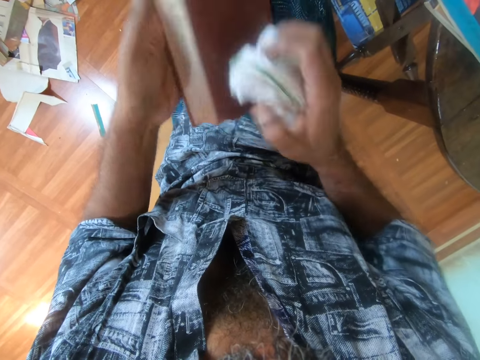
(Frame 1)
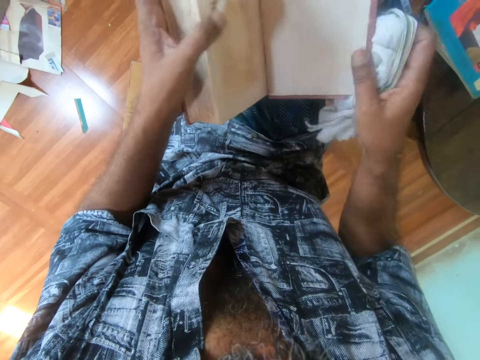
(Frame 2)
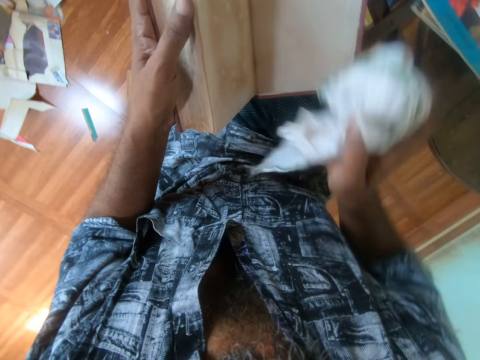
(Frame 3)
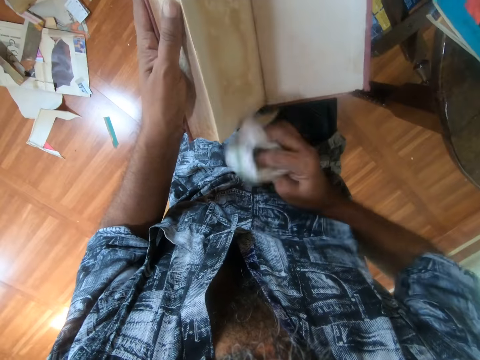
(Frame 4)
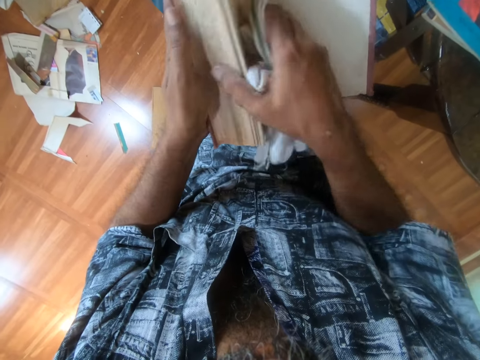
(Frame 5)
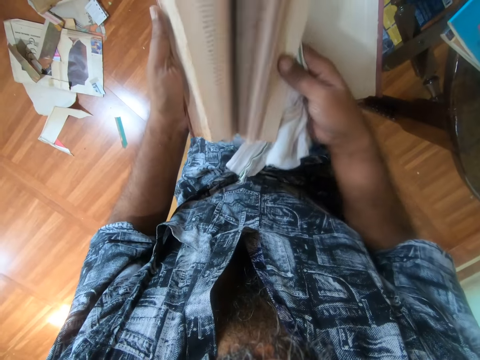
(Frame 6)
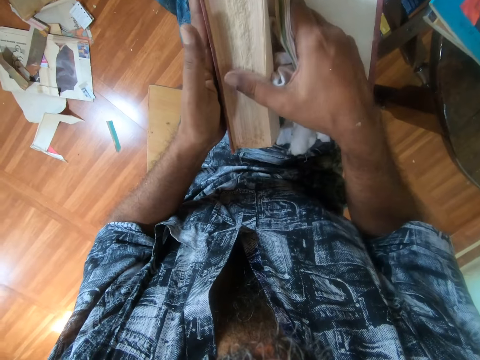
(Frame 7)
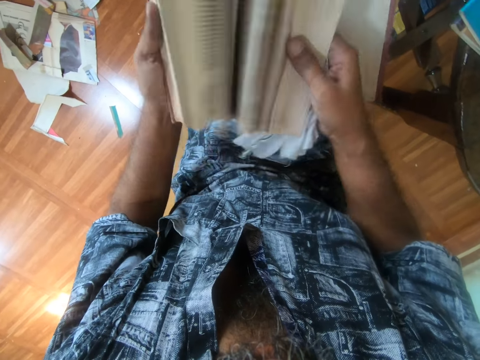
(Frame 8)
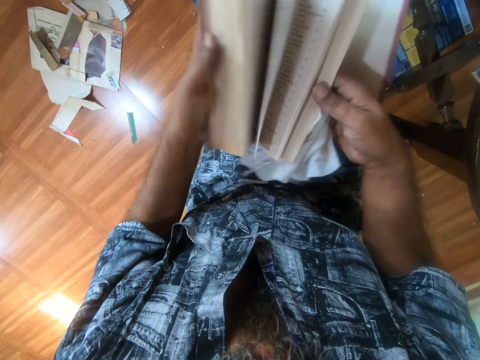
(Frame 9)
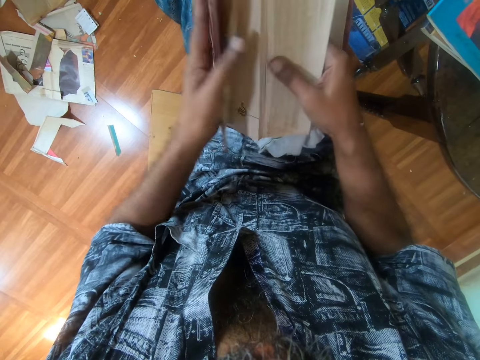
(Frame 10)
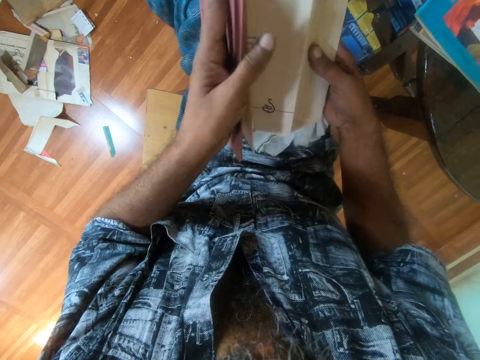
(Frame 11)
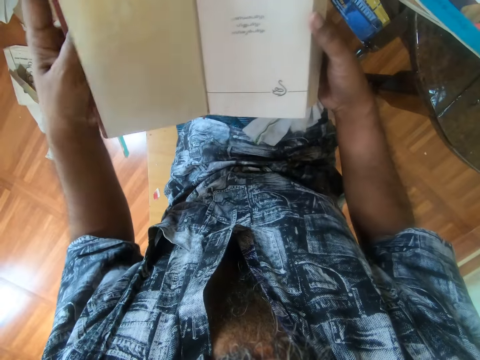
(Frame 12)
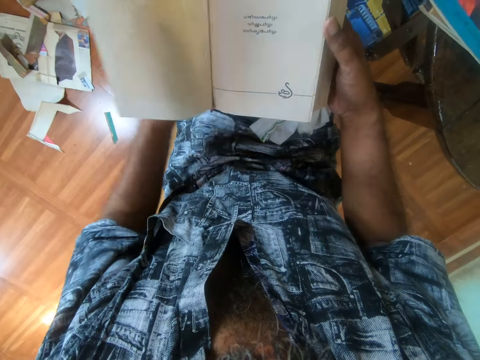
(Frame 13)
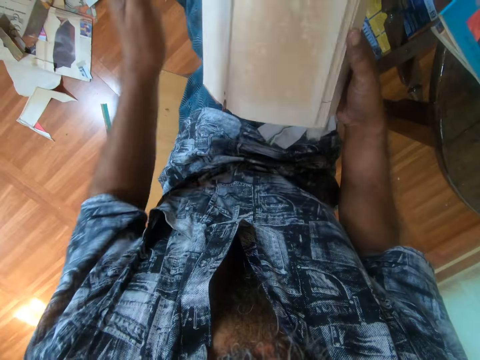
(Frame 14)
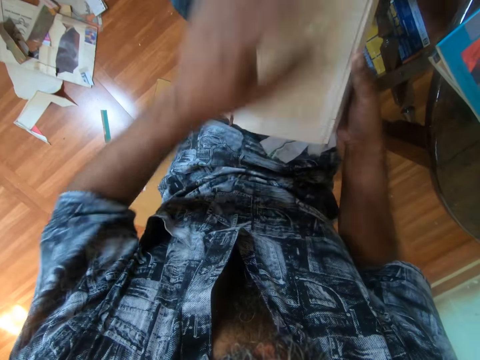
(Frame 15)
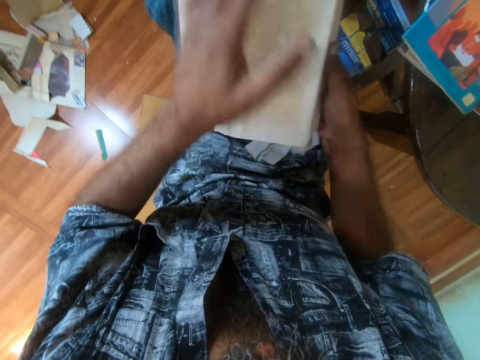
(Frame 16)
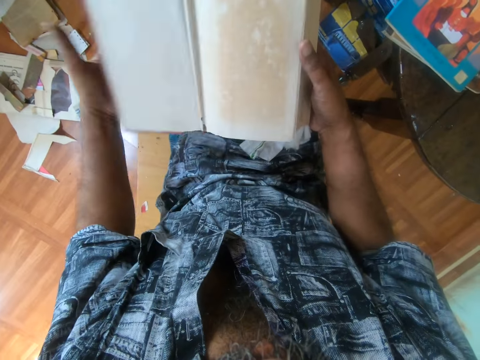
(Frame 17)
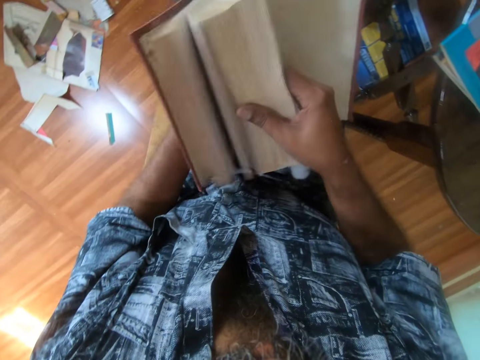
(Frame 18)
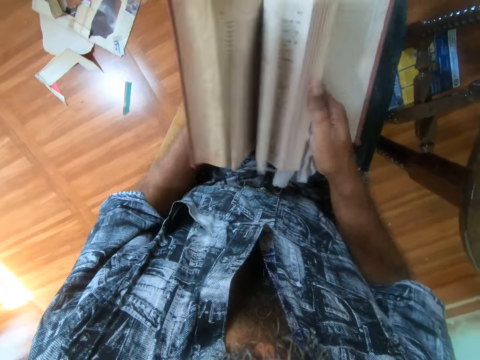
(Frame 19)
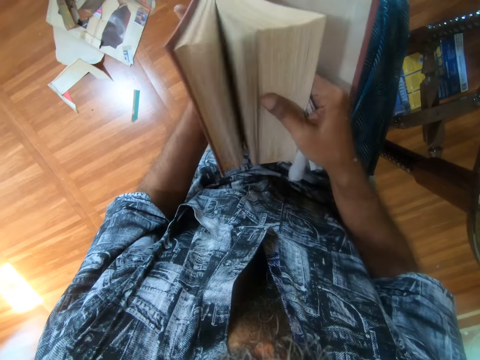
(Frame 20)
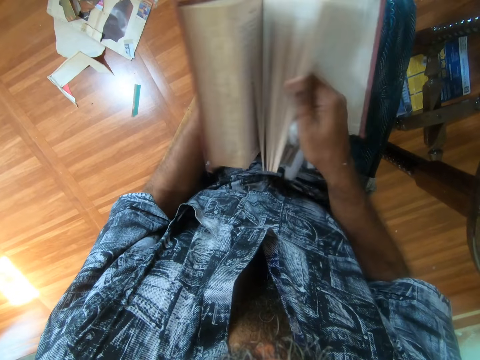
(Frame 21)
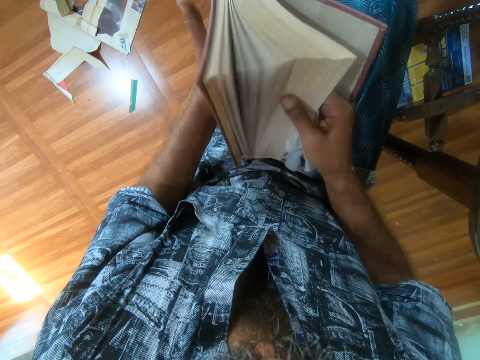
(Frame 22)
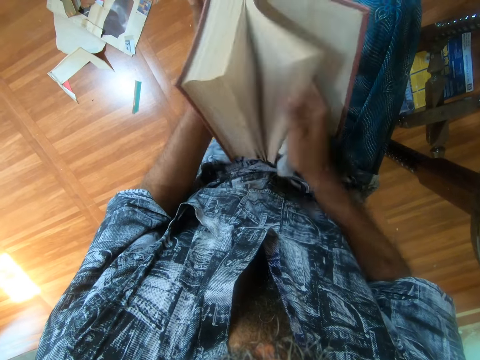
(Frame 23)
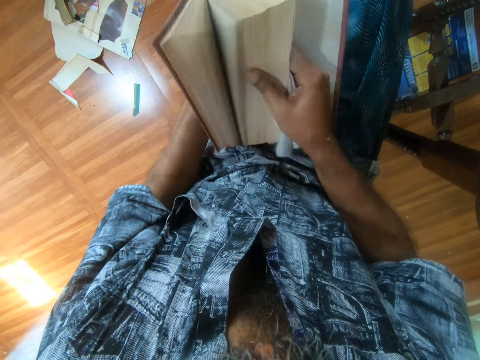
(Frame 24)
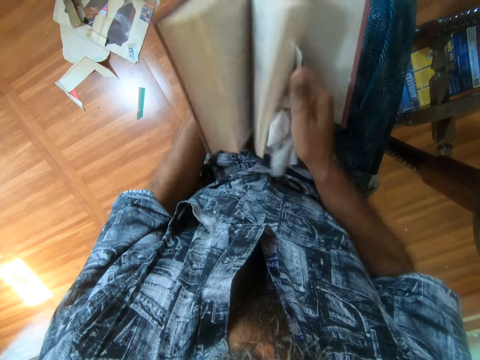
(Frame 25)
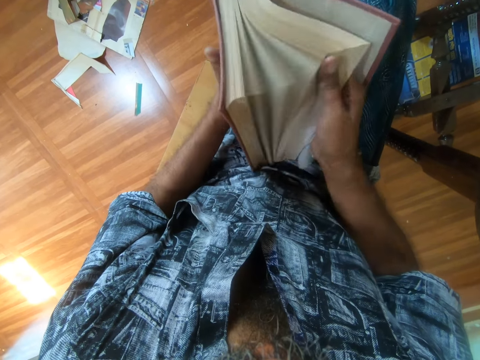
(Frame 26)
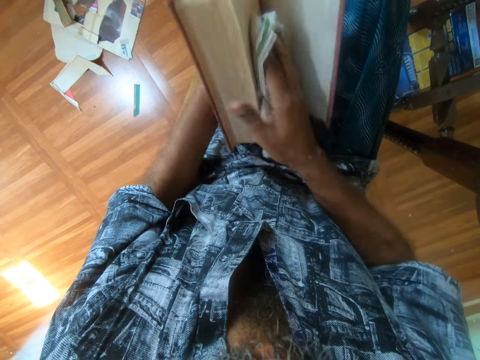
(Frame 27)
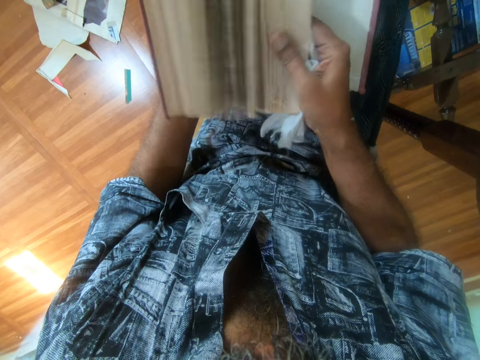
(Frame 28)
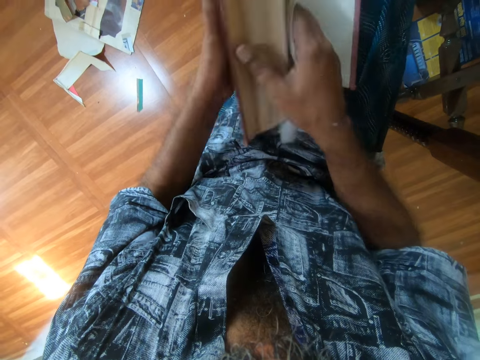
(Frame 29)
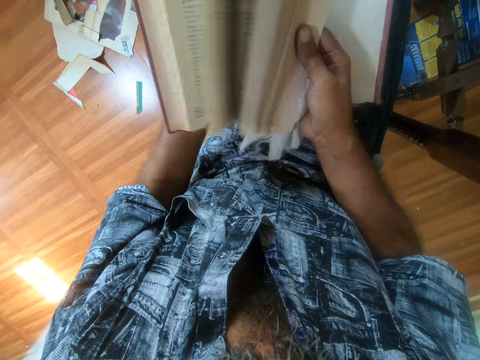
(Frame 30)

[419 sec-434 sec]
The camera wearer opens the book. They wipe inside the book. They peruse the book pages. They flip the book pages. They wipe the book by hand.

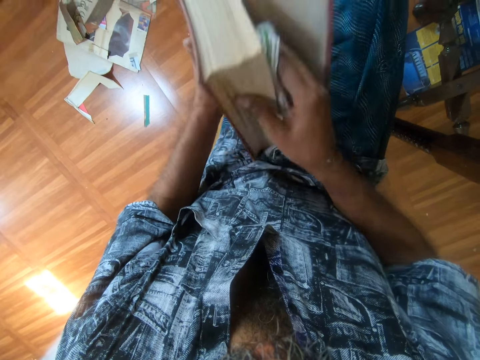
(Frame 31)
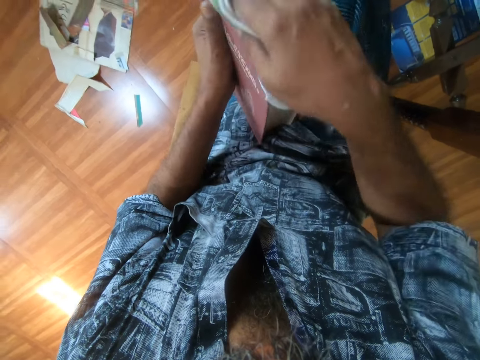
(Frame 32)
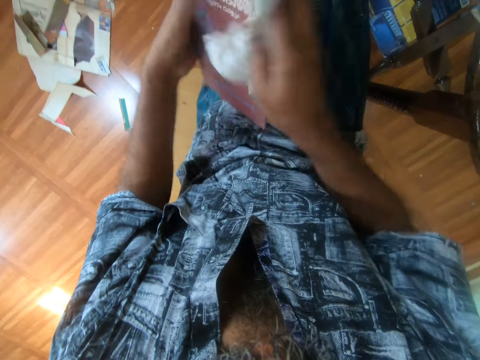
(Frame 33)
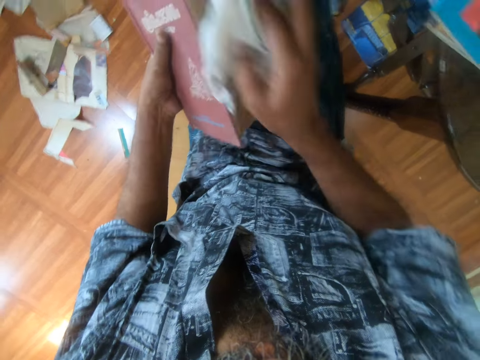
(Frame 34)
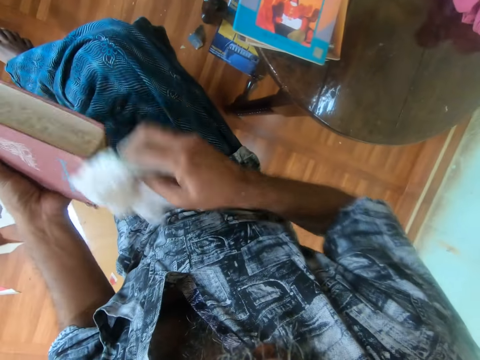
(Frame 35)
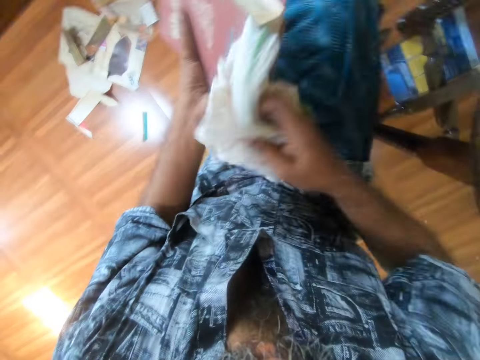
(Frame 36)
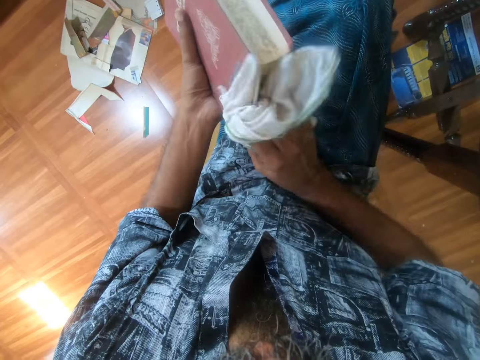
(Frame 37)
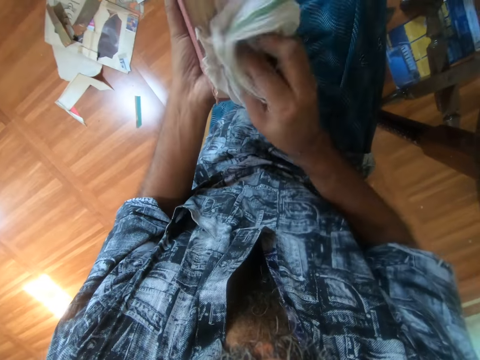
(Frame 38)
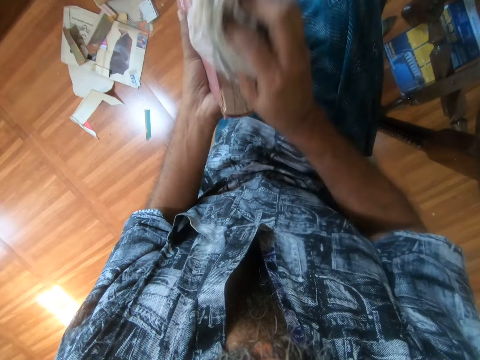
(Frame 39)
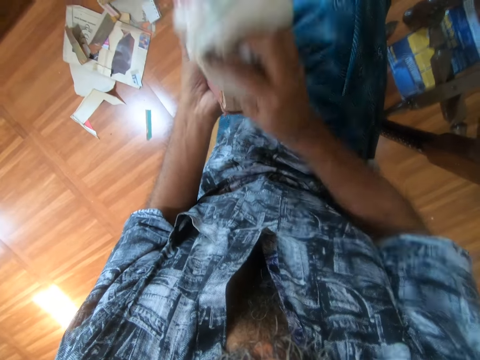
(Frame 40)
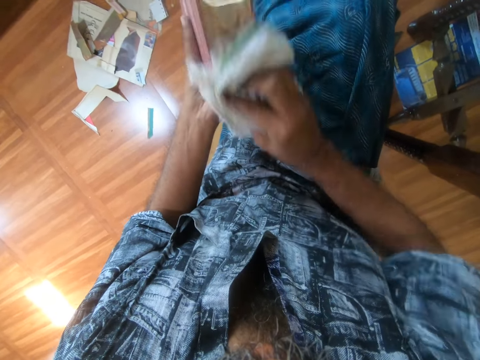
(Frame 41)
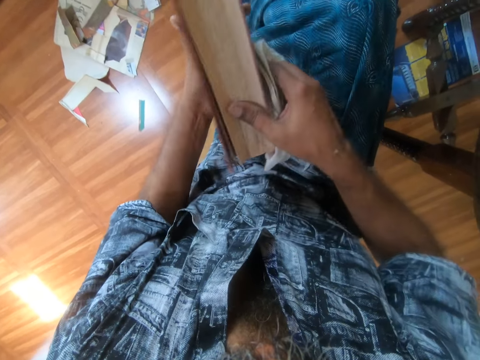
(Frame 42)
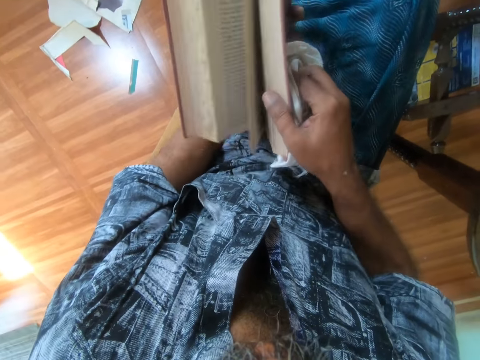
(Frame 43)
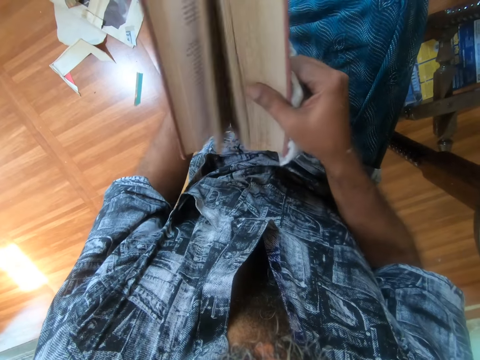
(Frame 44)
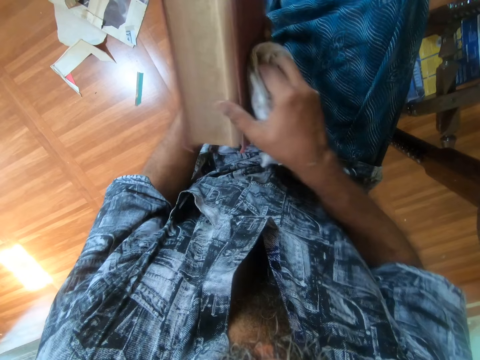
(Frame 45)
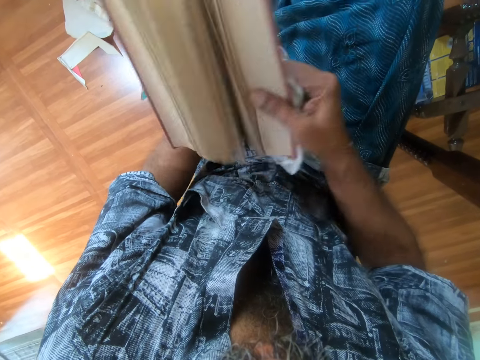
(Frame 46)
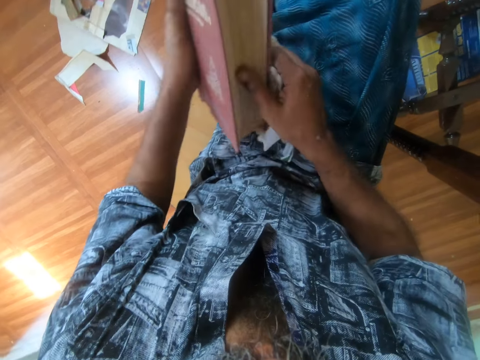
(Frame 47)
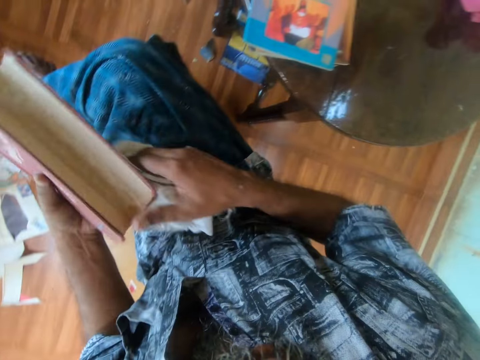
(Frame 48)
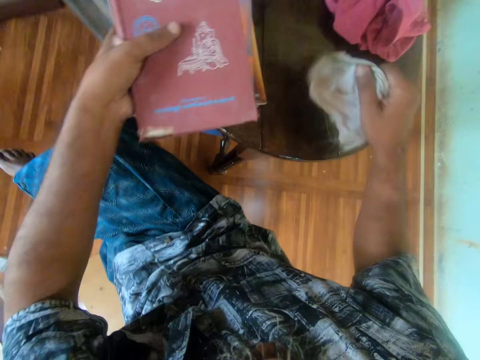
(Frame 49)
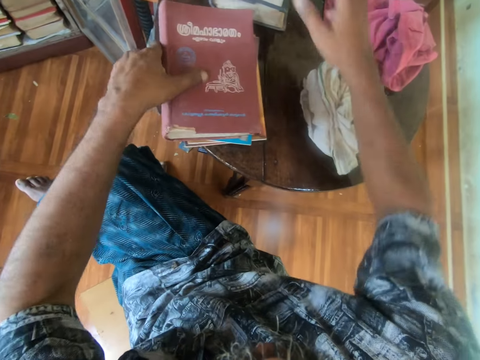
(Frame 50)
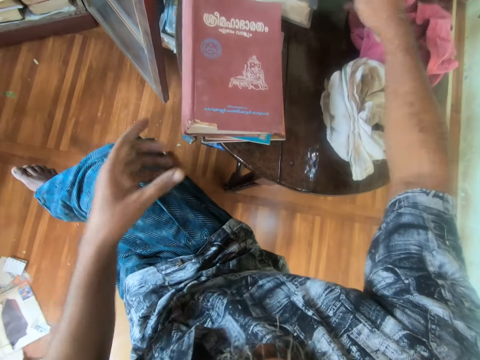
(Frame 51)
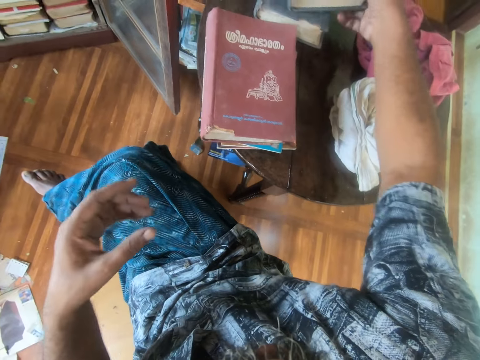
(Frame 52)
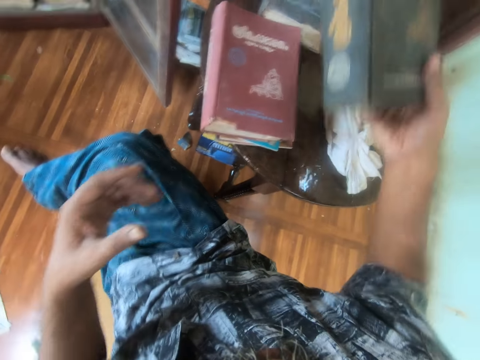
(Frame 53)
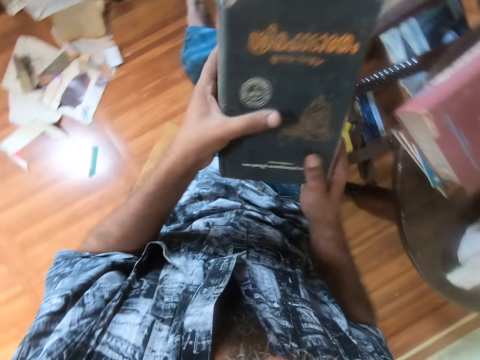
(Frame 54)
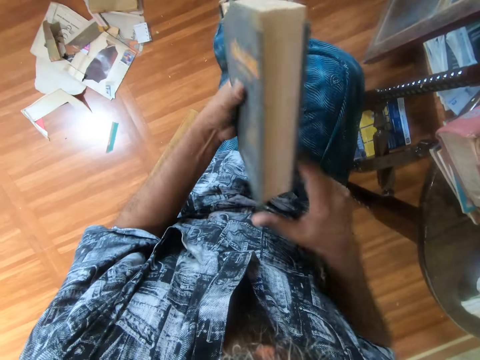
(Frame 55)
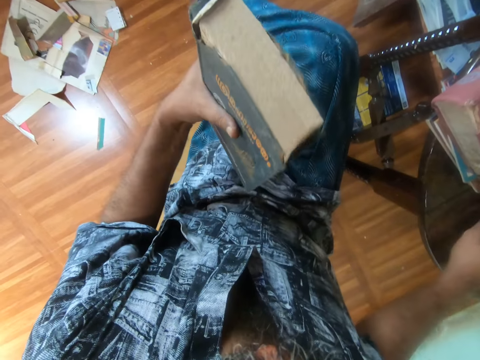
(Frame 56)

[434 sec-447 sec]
The camera wearer places the book on top of the other books on the table. They place the cloth piece on the table. They move the book. They pick another book. They pass the book to the left hand.
